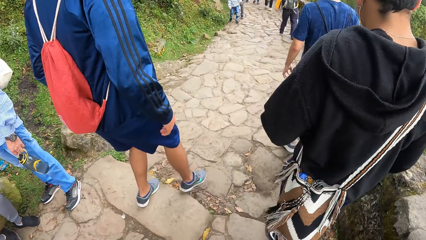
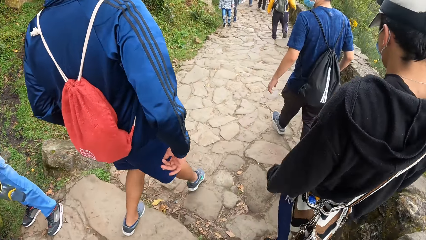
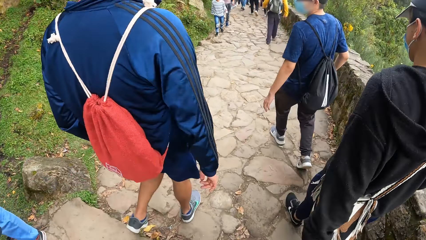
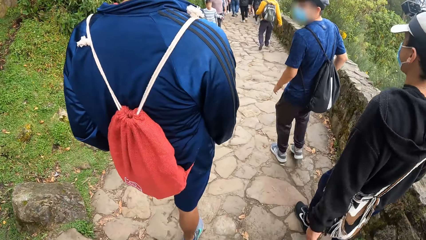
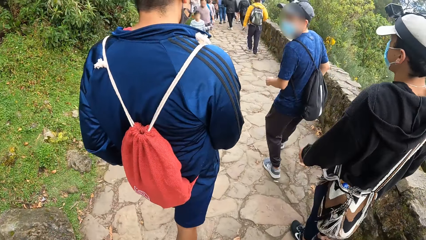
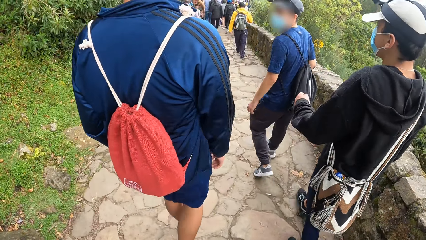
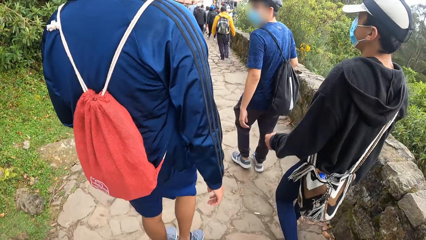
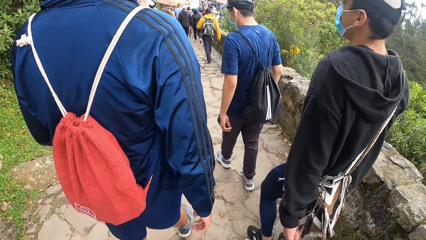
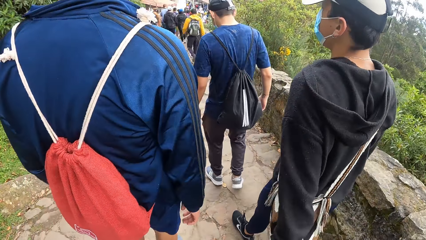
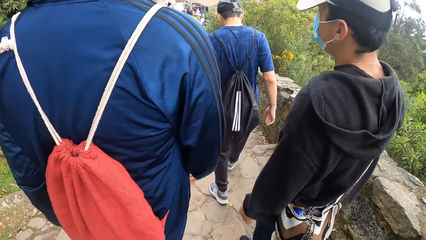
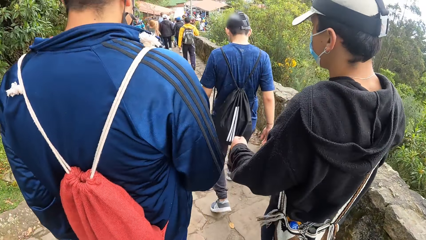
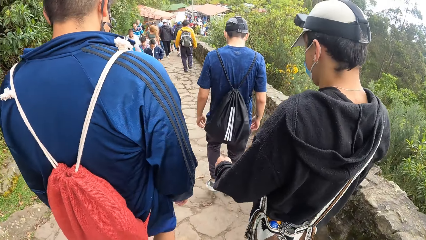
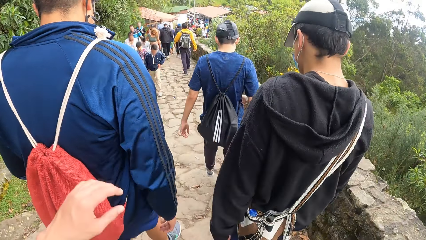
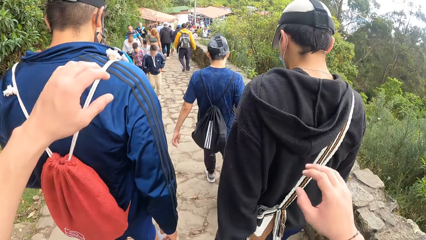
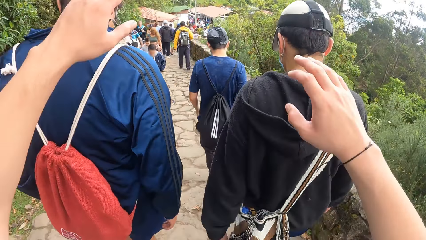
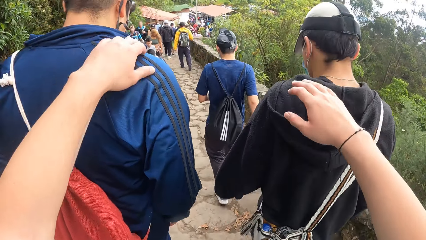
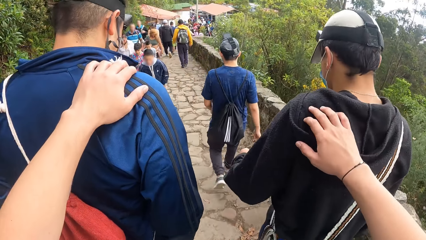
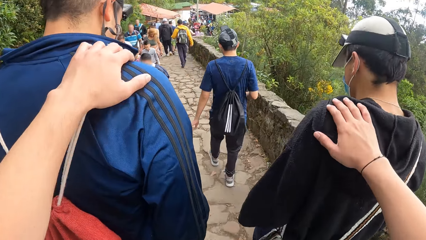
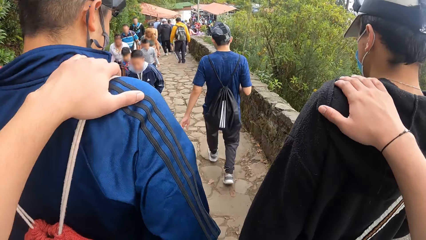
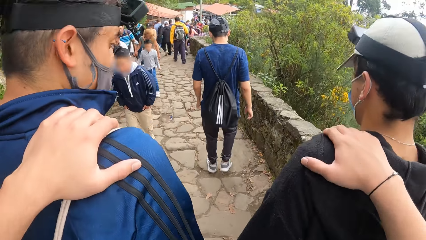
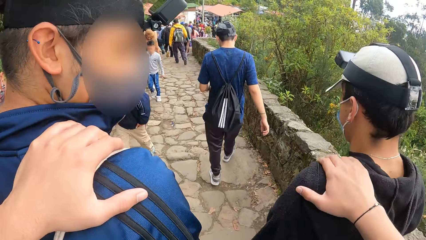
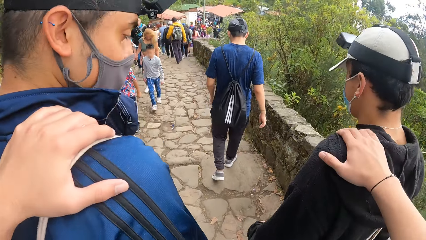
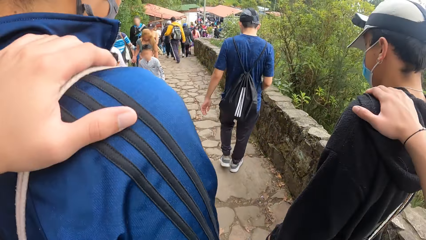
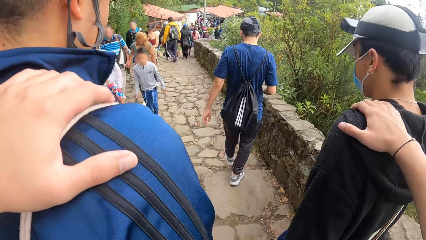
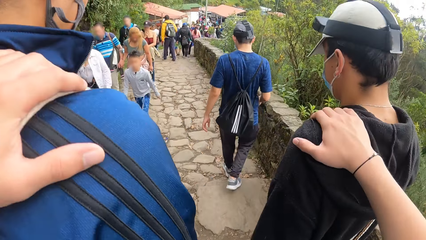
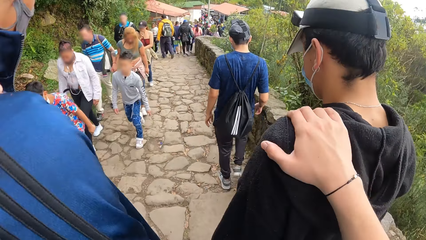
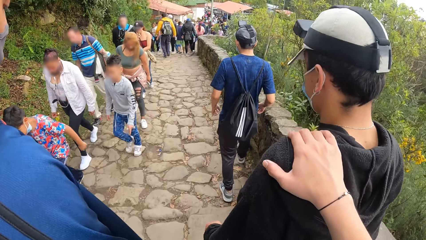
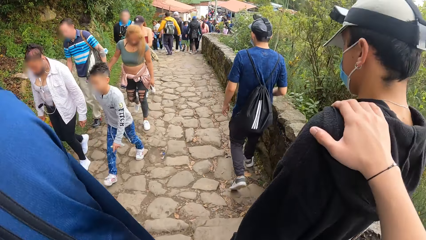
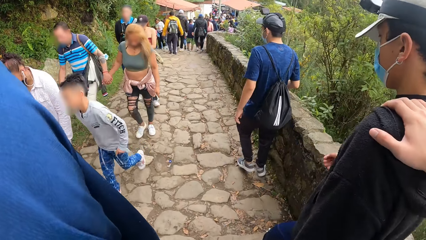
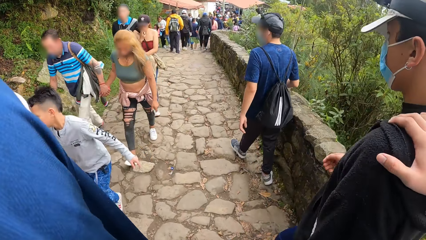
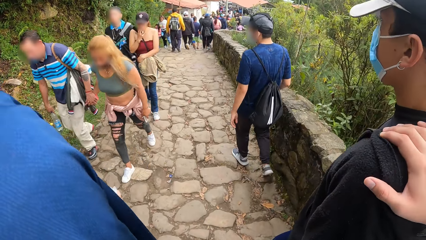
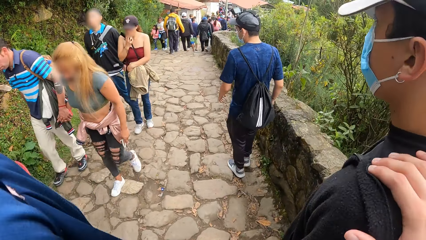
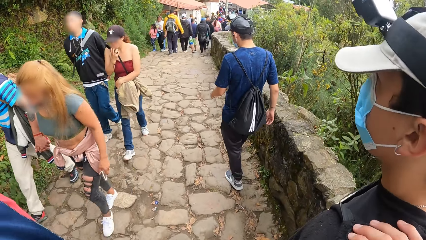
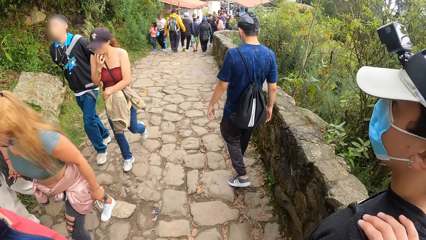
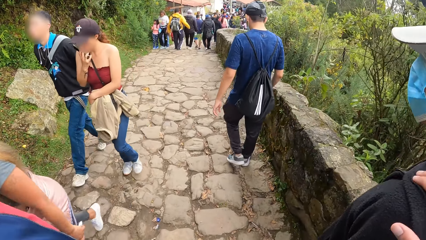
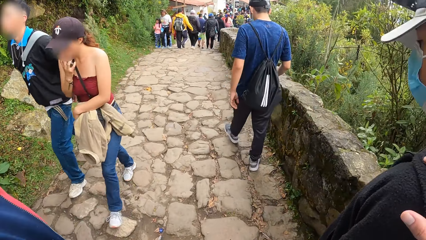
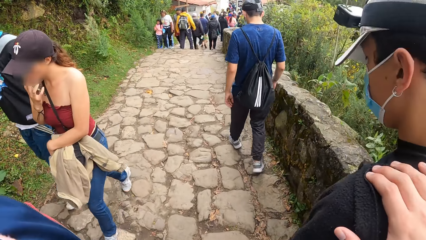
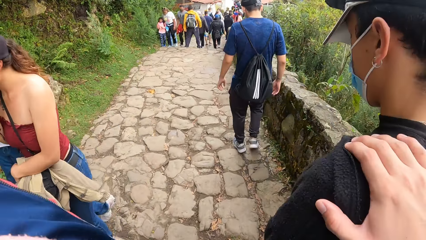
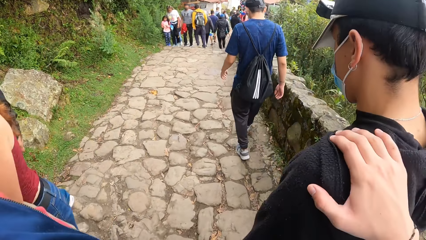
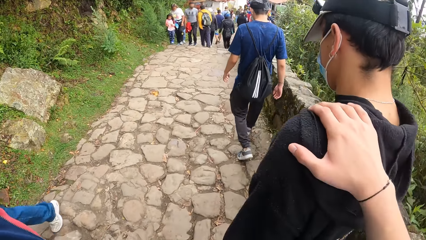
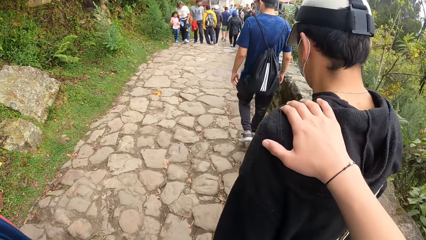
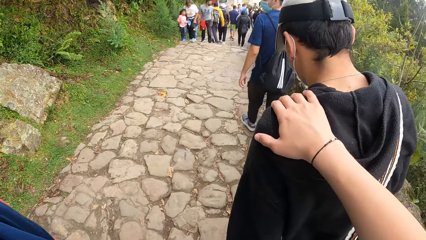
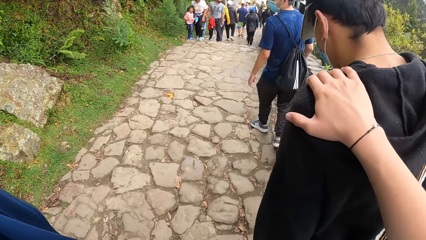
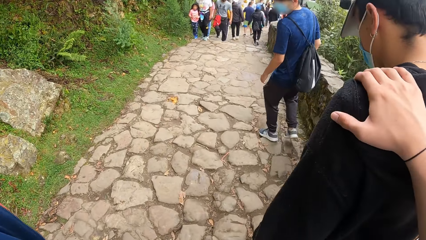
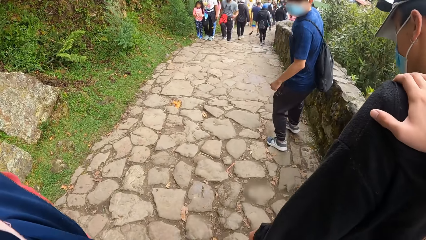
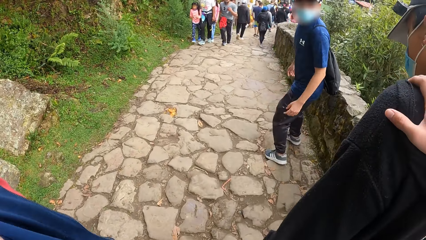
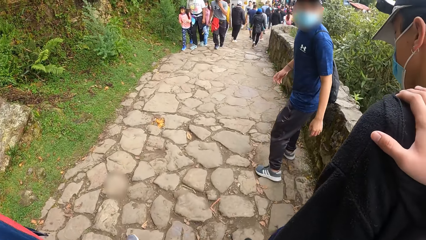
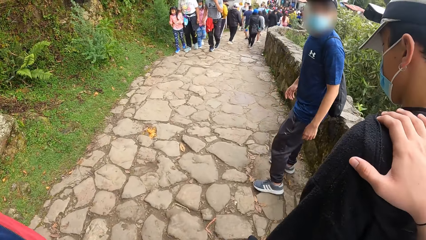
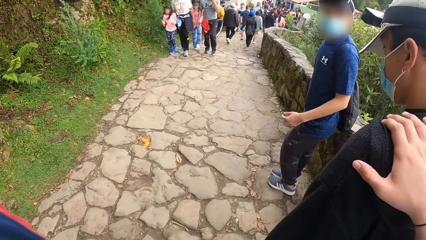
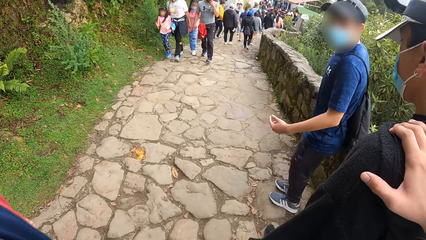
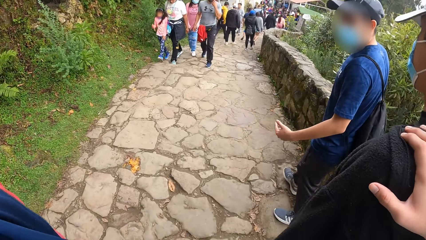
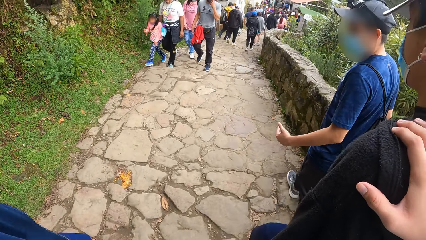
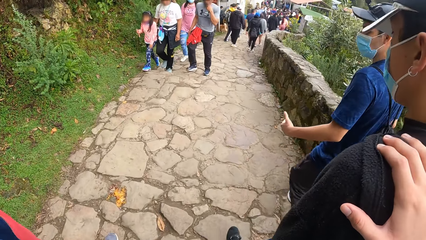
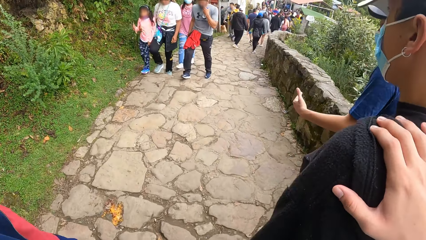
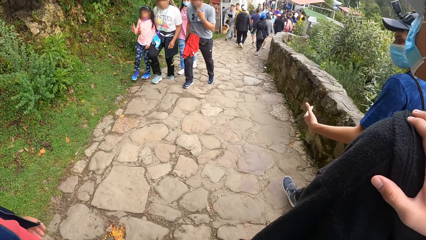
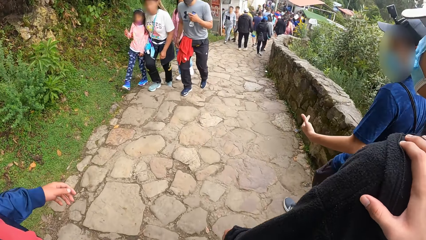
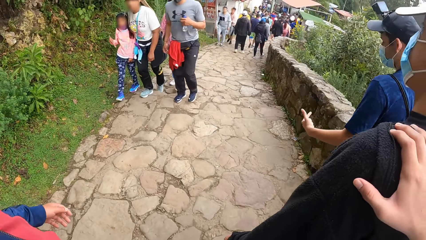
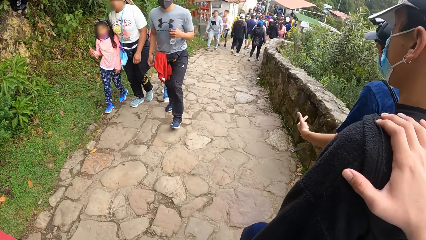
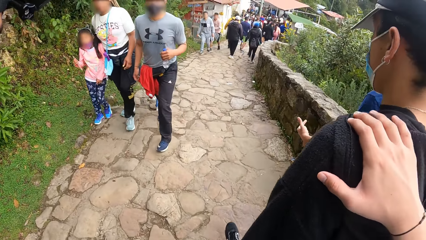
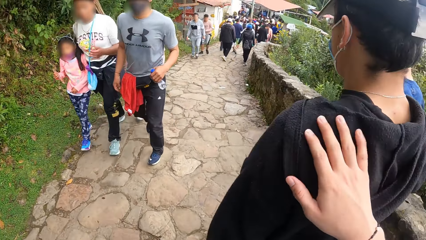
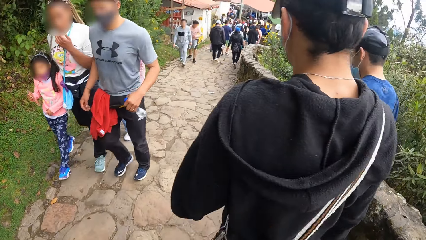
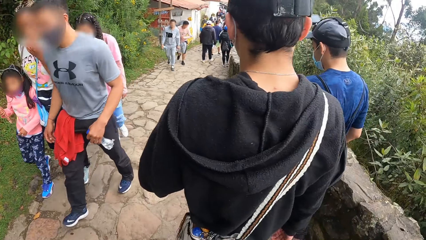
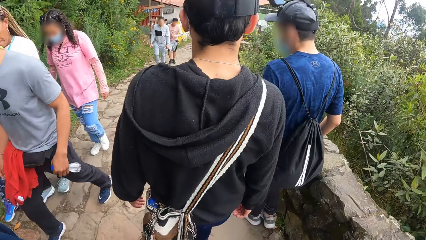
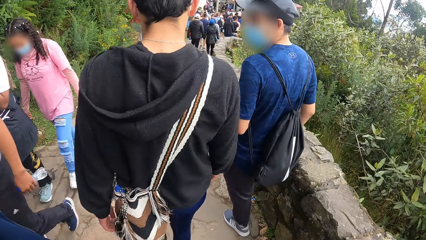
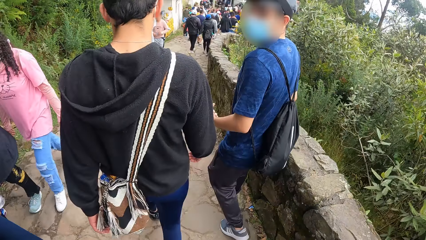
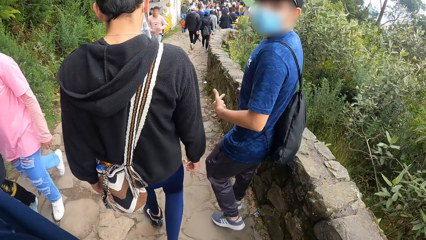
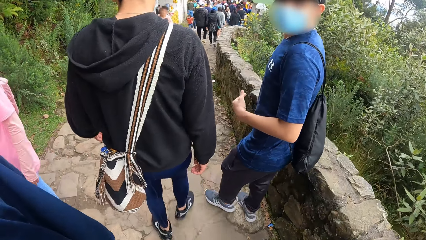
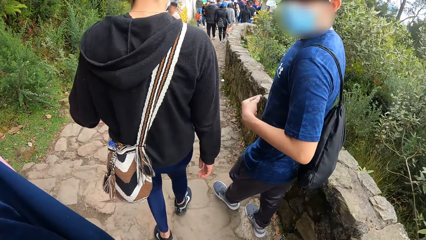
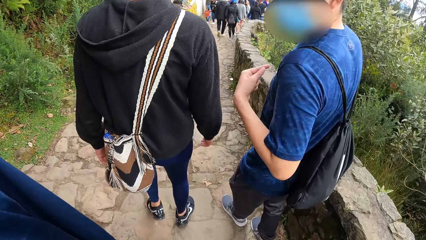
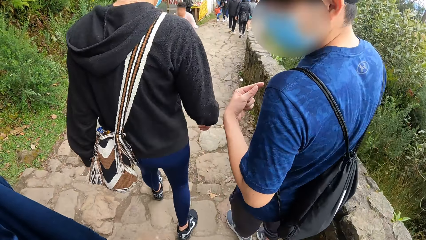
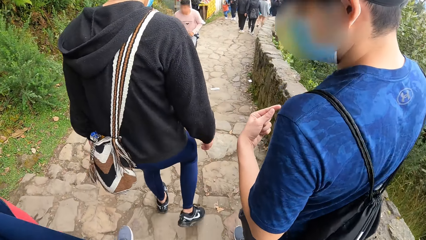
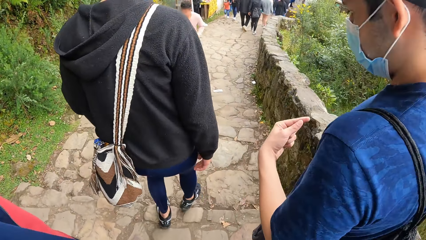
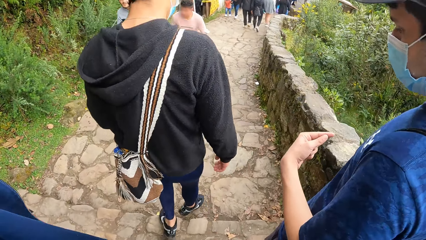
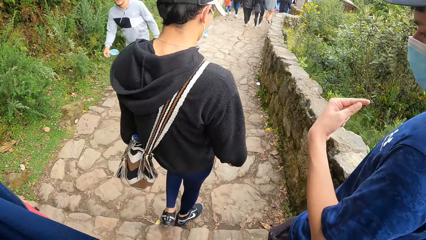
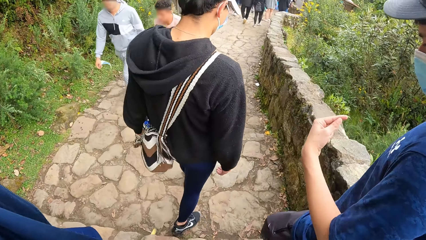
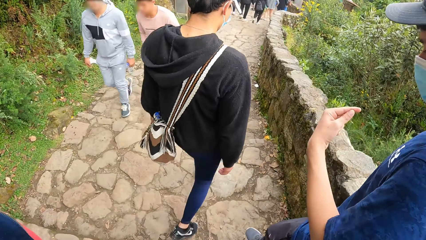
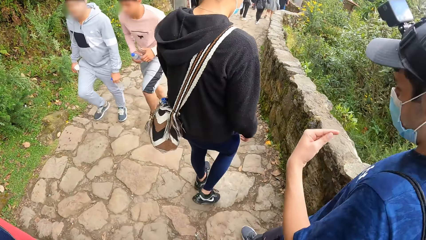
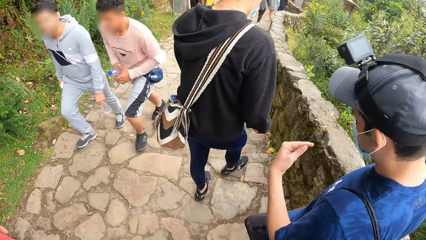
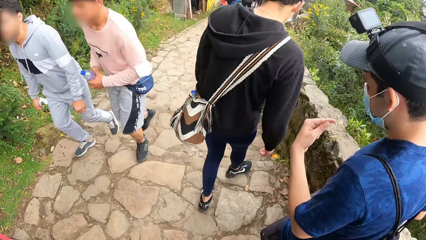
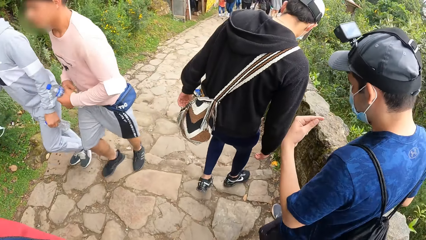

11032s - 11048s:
The camera wearer places his hands on a man and another man's shoulders. A third man converses with the camera wearer, the first man and the other man.
